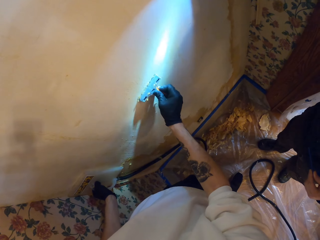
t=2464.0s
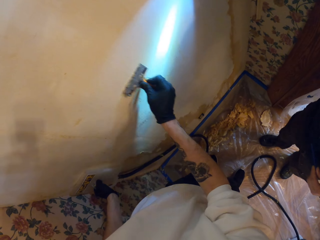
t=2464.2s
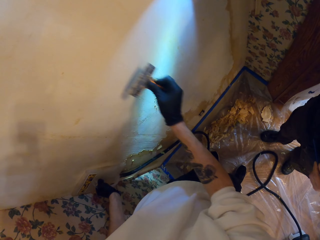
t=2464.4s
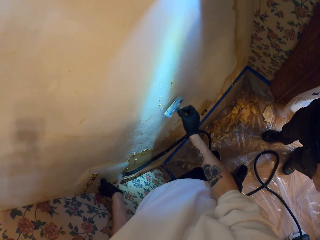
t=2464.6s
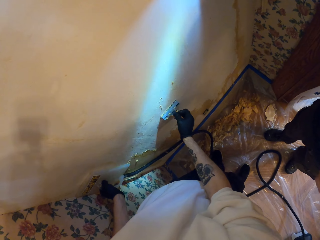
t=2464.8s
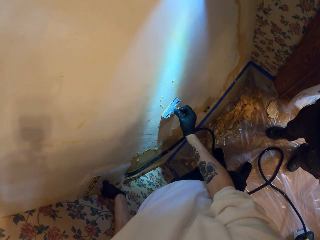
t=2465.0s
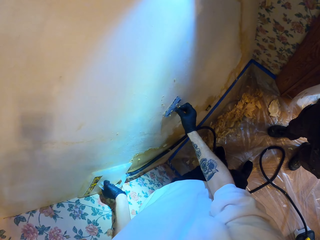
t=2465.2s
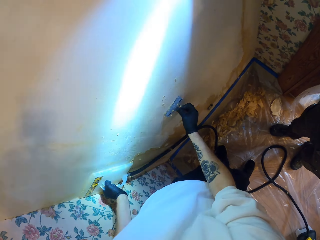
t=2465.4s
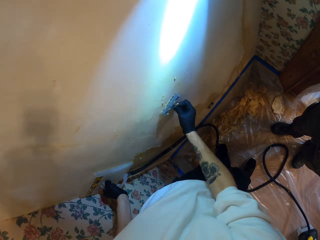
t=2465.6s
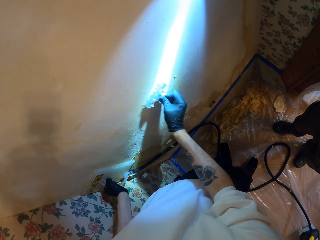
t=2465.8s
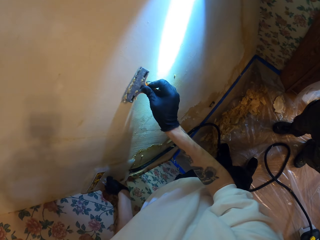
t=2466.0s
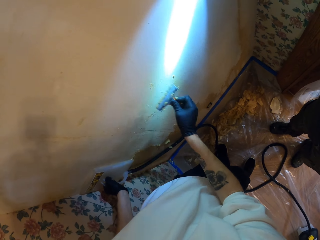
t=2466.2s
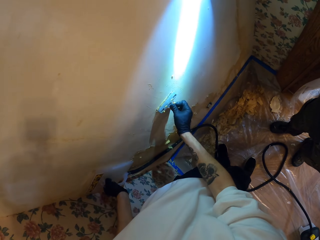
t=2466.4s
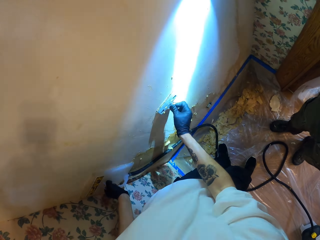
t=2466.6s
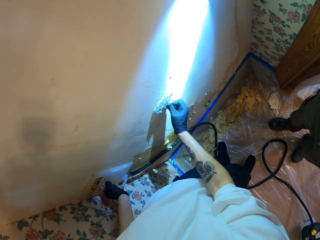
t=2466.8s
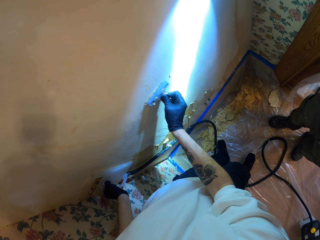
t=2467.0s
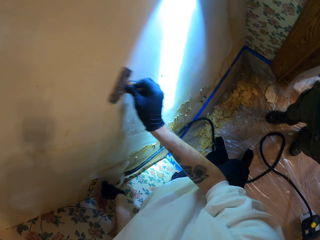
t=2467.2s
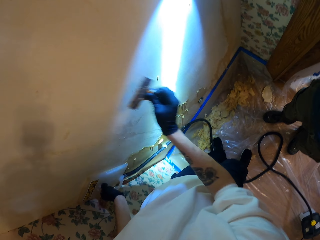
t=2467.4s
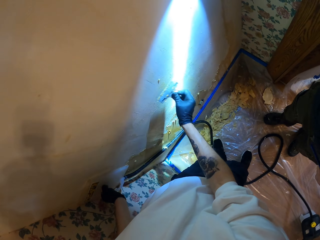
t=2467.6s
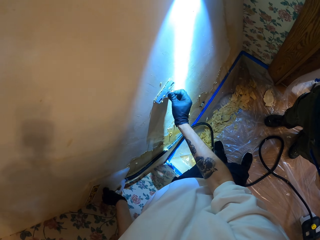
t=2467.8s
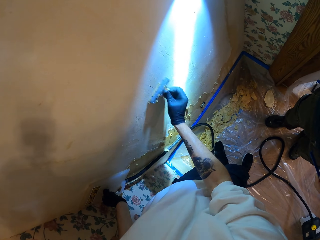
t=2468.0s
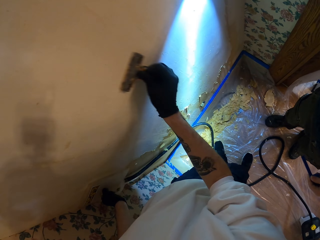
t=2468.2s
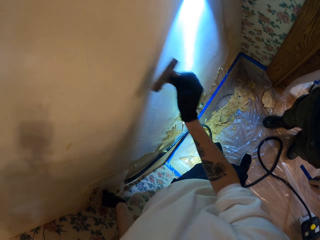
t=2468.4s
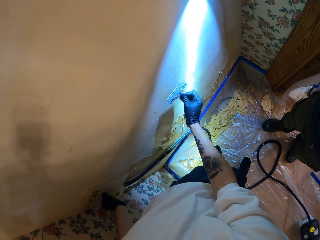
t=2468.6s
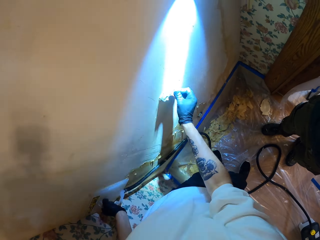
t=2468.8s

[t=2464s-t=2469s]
The camera wearer scrapes a wall with a putty knife. They remove wallpaper with the scraper.

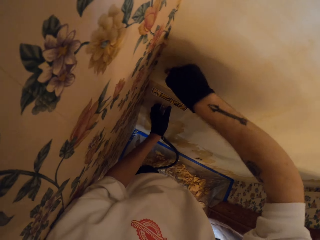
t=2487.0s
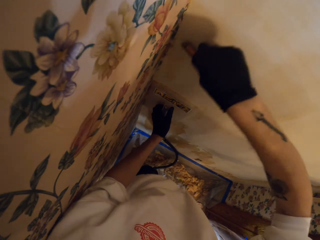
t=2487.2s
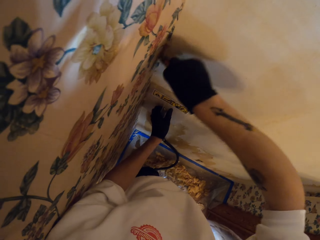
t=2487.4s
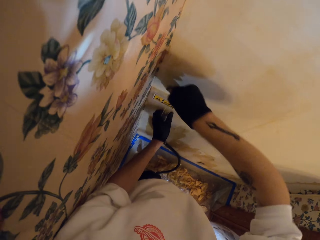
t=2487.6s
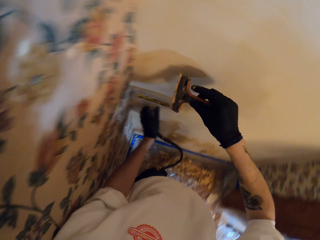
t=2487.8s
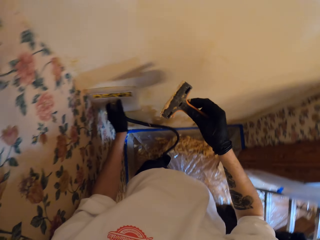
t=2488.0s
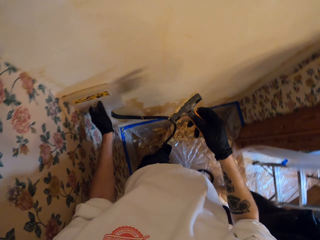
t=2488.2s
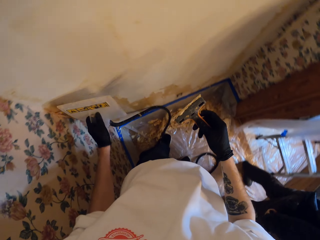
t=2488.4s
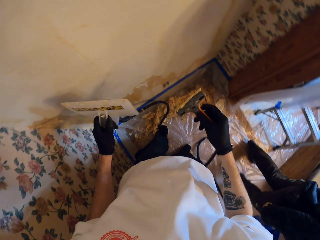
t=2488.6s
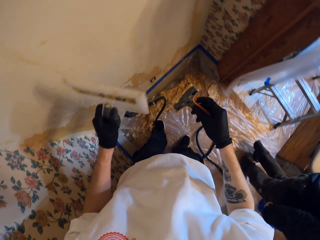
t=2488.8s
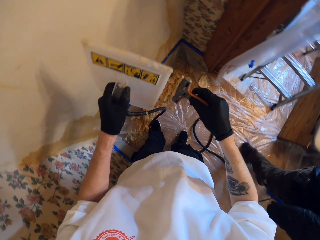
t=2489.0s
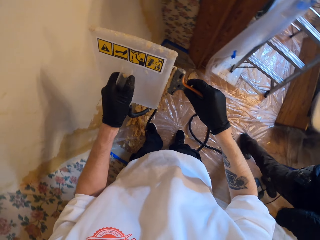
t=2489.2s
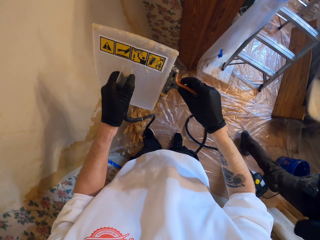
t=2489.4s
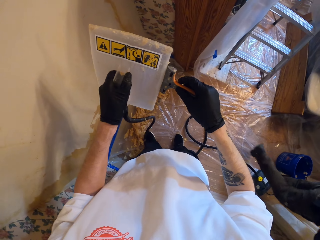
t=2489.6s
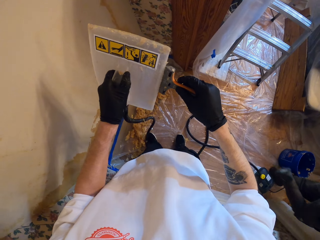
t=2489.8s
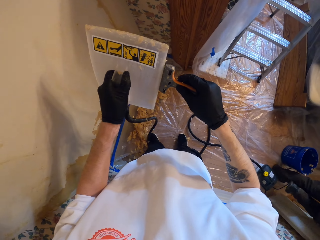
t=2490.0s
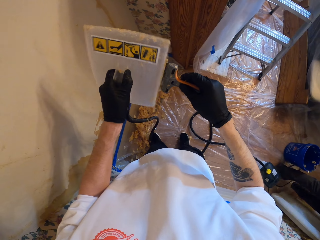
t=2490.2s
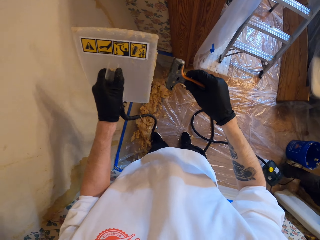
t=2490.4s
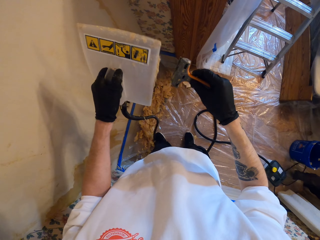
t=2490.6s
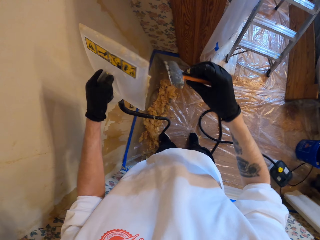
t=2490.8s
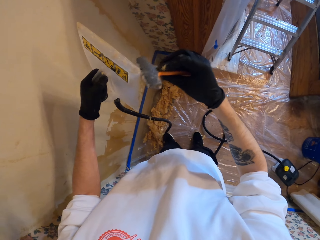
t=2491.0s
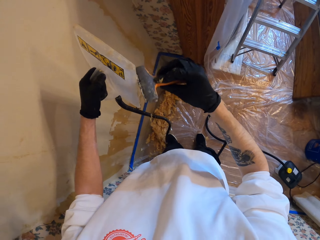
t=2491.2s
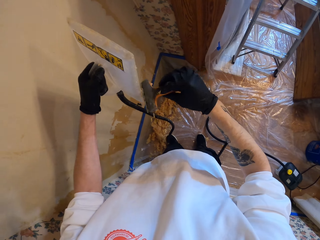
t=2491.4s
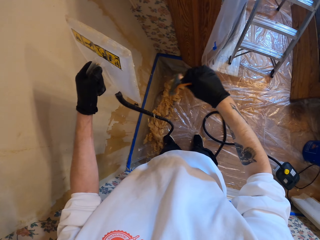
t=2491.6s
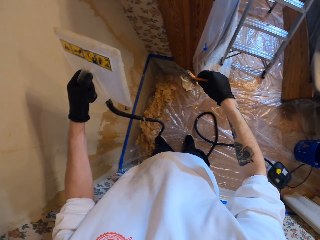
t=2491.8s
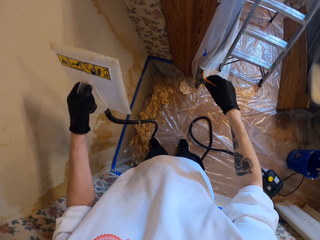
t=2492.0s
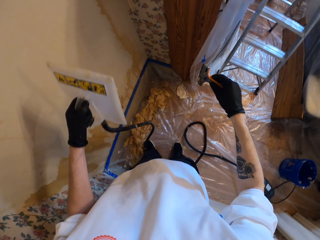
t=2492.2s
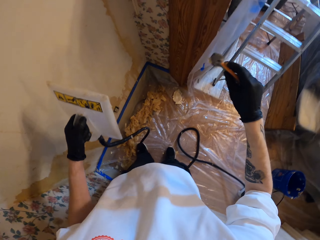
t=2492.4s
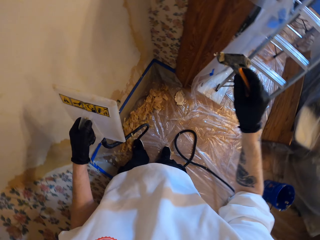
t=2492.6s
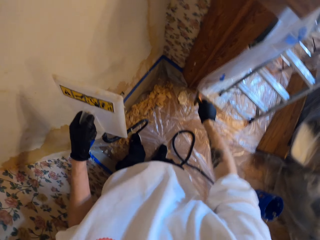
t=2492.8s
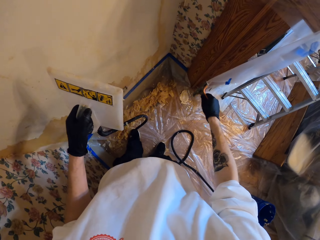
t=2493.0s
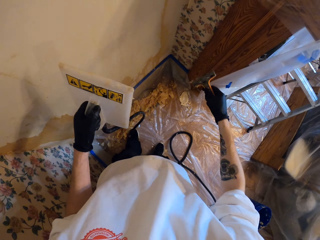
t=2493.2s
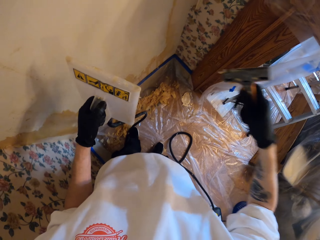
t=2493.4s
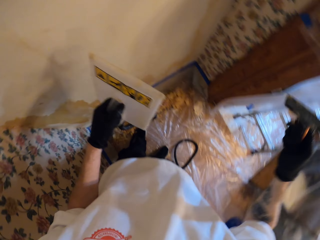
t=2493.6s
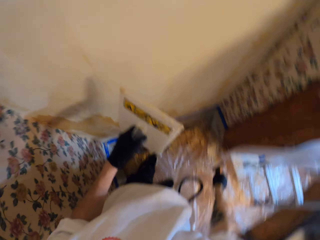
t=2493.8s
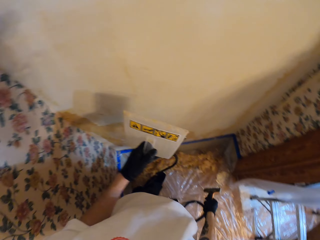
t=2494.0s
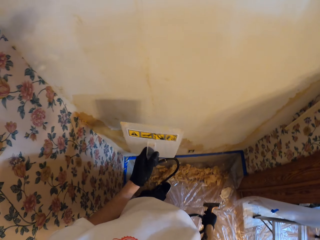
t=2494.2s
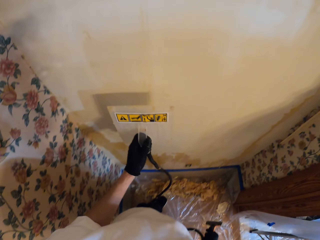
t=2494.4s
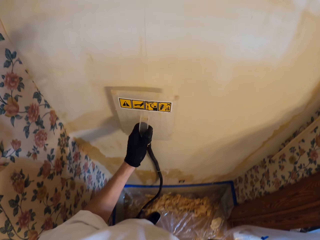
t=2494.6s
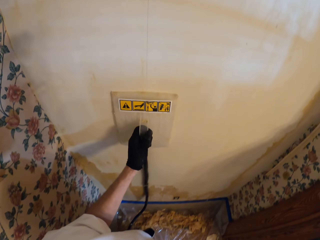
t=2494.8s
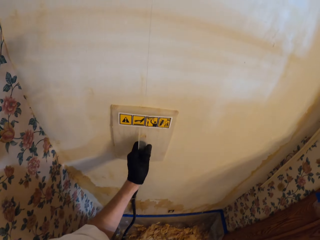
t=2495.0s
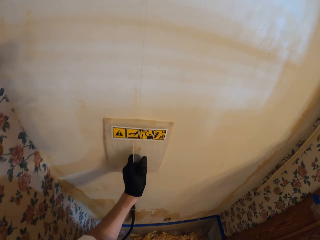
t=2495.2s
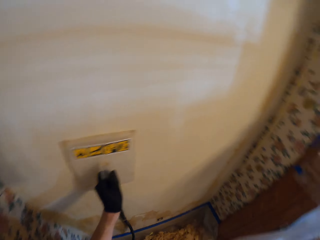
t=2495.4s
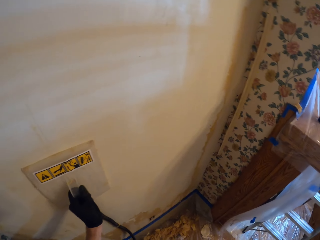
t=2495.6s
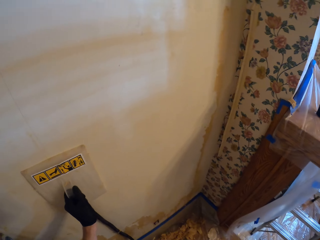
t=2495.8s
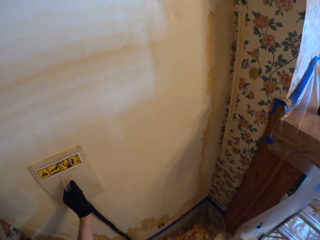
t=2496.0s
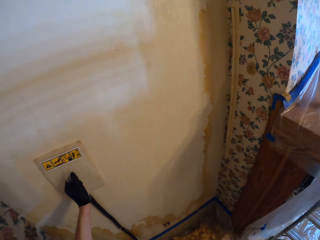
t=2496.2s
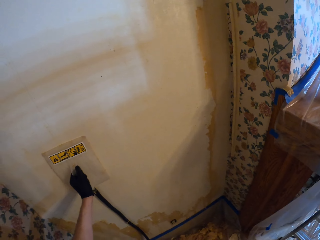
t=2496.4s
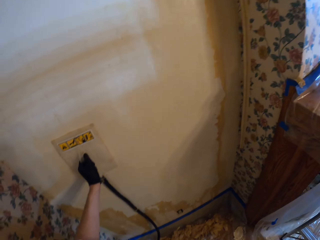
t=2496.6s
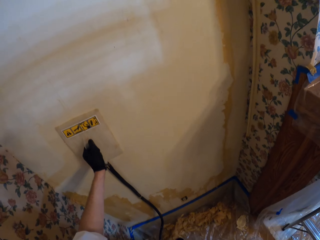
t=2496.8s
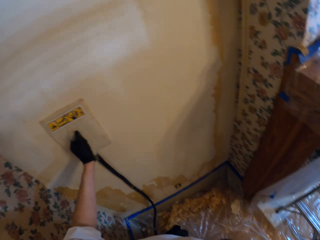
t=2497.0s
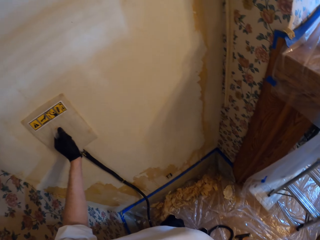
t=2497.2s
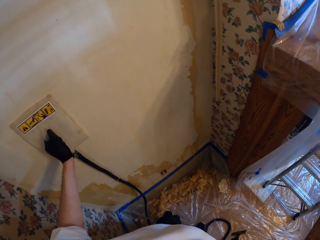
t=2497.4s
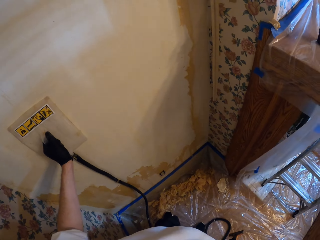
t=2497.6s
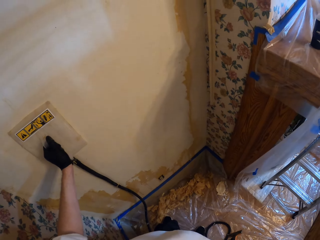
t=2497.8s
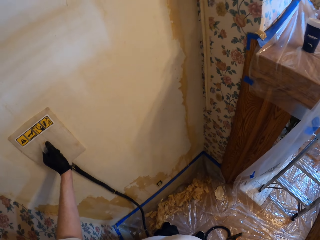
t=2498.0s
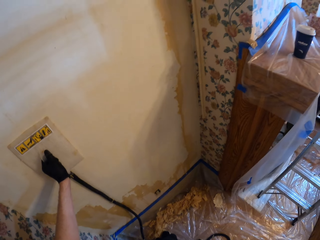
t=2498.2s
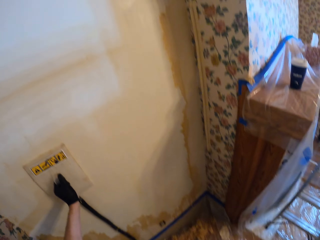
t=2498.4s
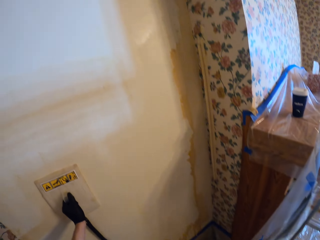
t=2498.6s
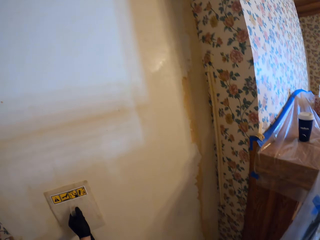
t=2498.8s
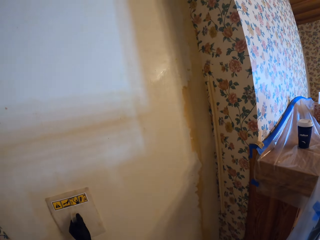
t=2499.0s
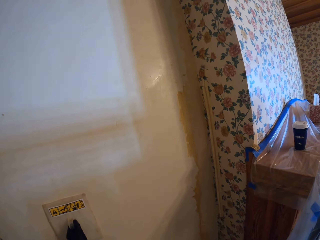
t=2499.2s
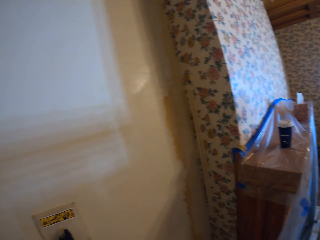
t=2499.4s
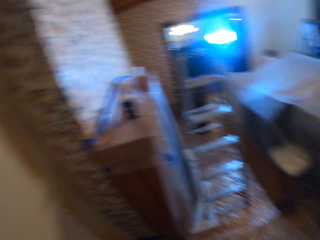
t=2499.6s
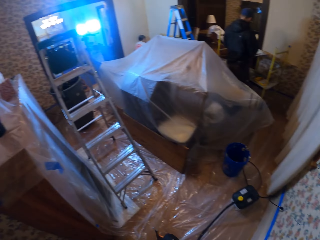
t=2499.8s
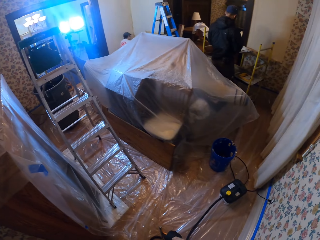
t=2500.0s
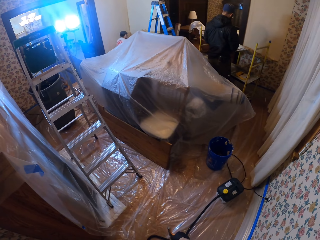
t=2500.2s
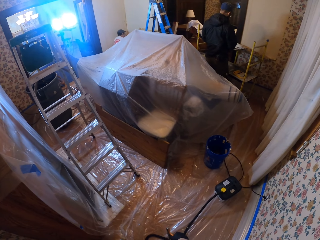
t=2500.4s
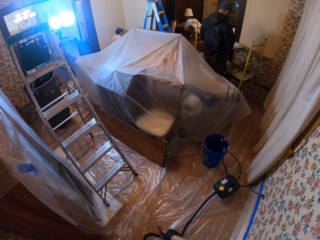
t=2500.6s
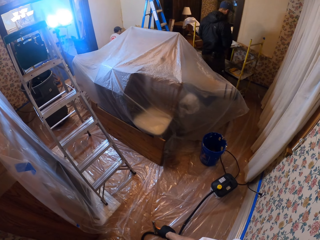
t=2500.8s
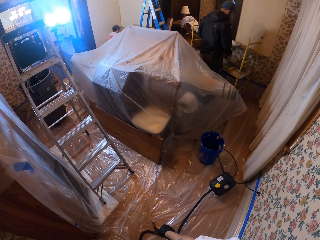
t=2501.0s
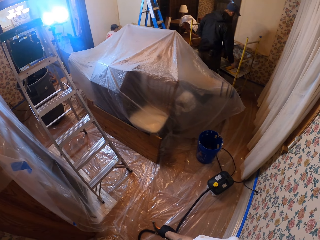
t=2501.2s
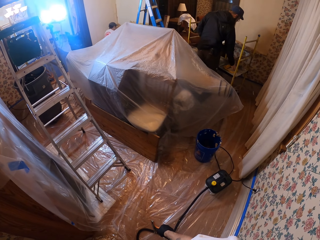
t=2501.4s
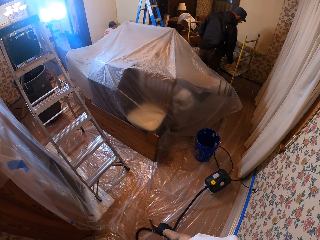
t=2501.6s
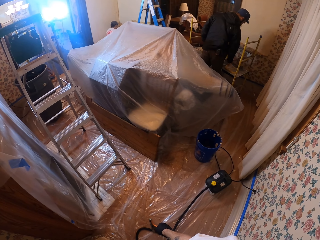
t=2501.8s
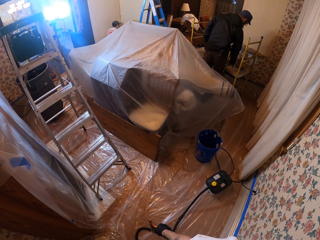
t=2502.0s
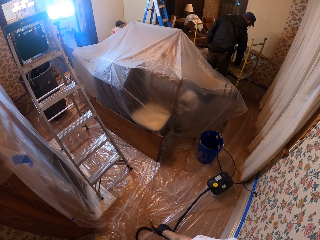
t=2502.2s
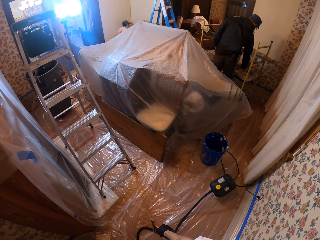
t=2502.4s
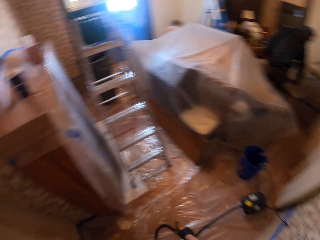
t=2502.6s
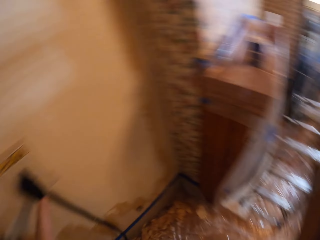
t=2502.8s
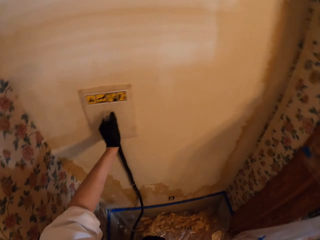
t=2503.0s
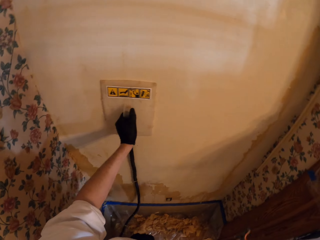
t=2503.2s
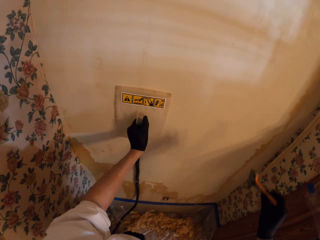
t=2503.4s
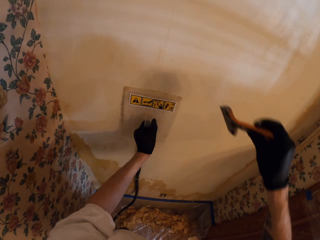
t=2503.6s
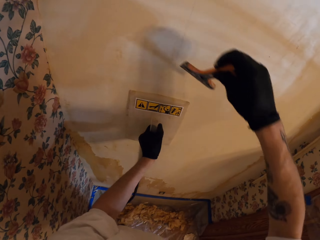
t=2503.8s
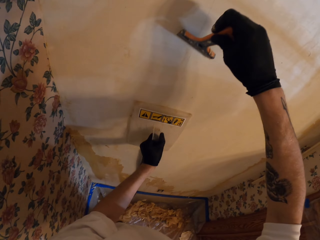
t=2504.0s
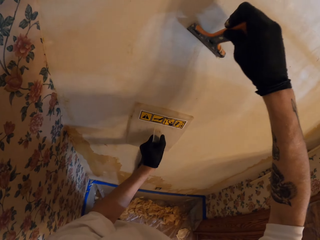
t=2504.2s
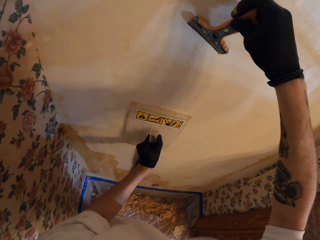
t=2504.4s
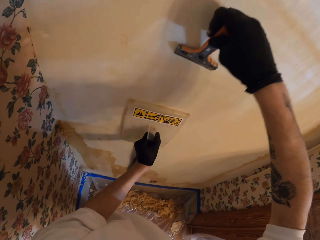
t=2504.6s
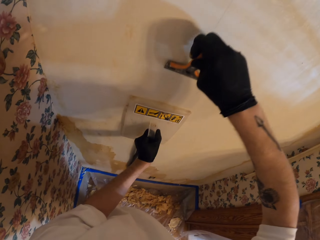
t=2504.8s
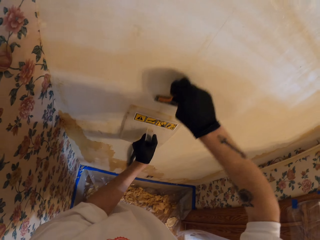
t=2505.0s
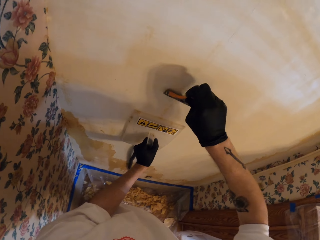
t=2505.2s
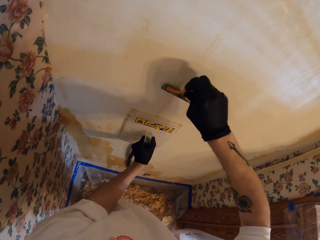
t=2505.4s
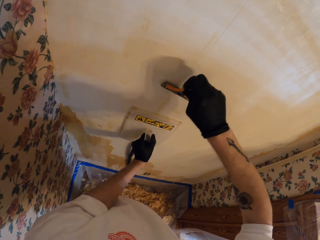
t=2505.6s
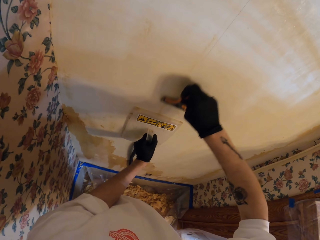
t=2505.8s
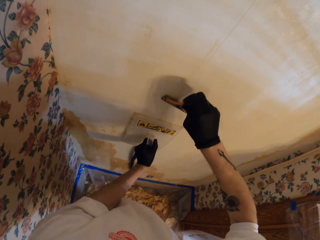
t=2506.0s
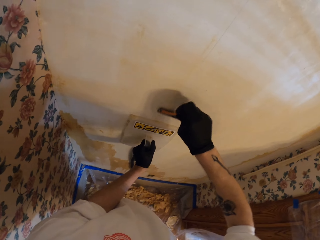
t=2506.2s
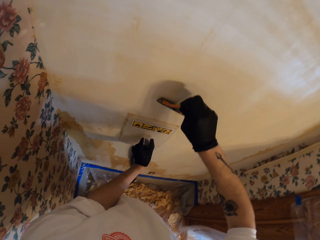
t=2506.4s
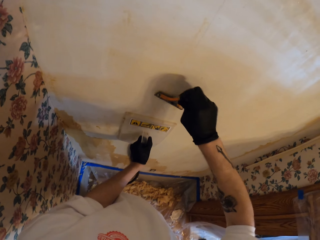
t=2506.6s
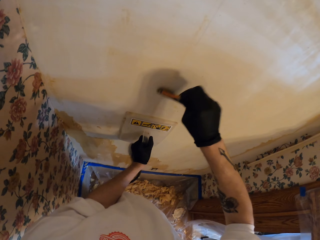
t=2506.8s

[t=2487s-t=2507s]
The camera wearer lifts a wallpaper steamer plate. A man walks in the house. The camera wearer removes wallpaper from the scraper. They wipe a putty knife, wipe the wallpaper steamer plate and shake the putty knife. They place the wallpaper steamer plate on a wall. They steam the wallpaper with the wallpaper remover. They look around. The man stands in a room. The camera wearer looks around. The man flips a lid. The camera wearer slides the wallpaper steamer plate on the wall. They remove wallpaper with the wallpaper remover. They scrape the wall.
